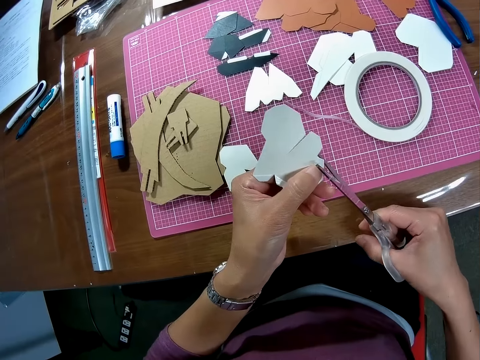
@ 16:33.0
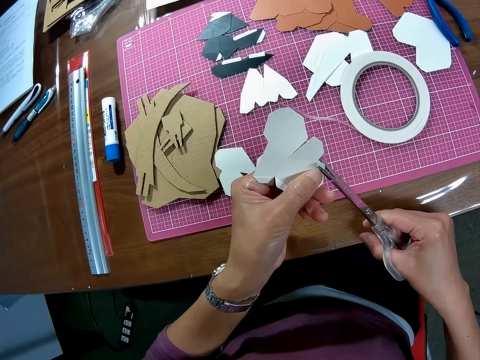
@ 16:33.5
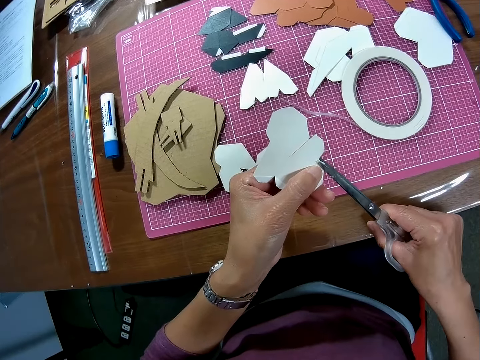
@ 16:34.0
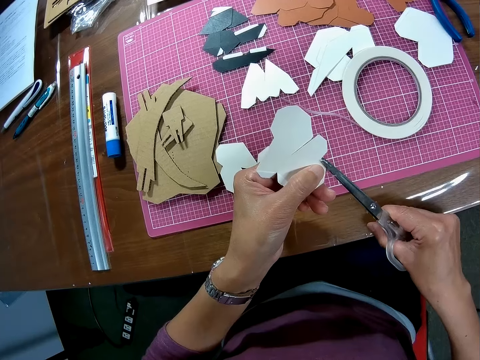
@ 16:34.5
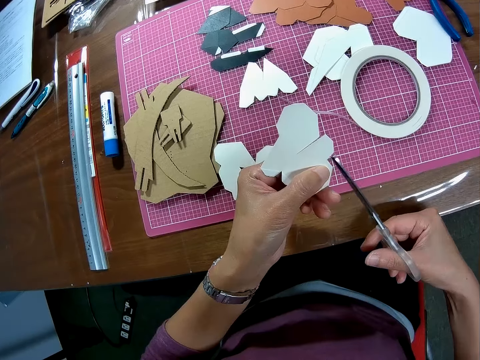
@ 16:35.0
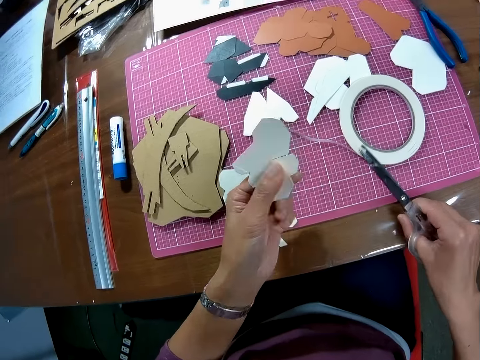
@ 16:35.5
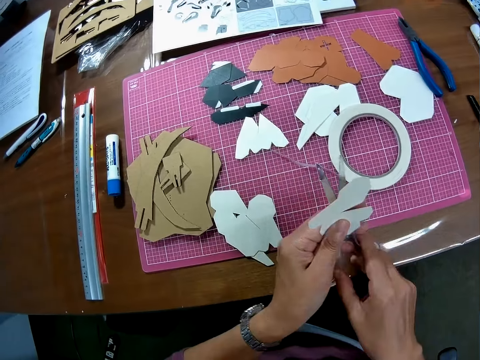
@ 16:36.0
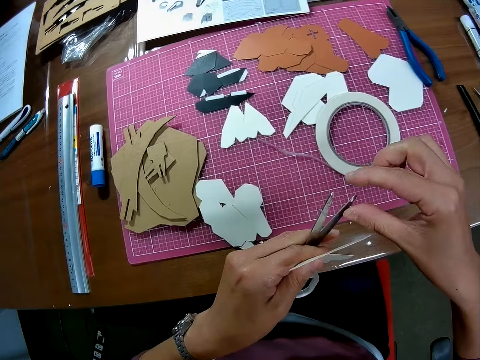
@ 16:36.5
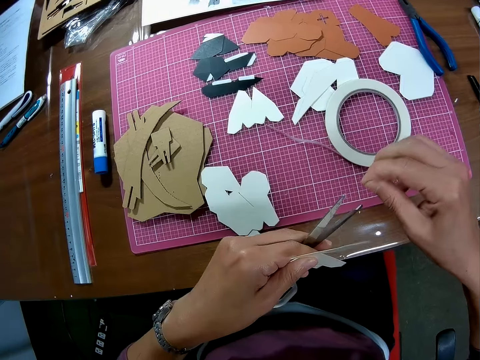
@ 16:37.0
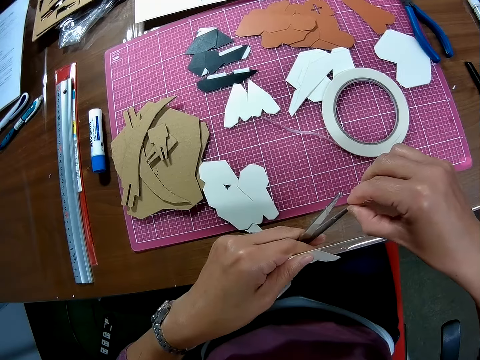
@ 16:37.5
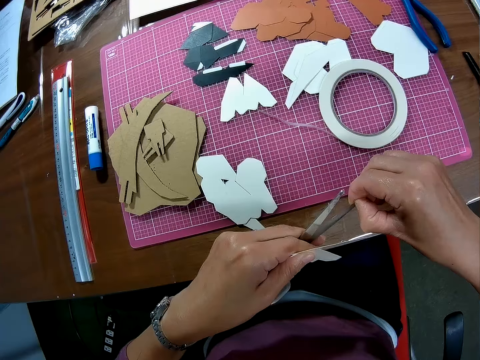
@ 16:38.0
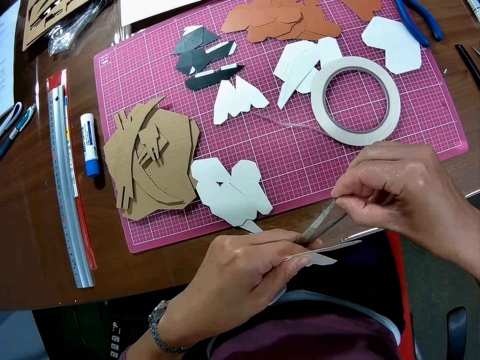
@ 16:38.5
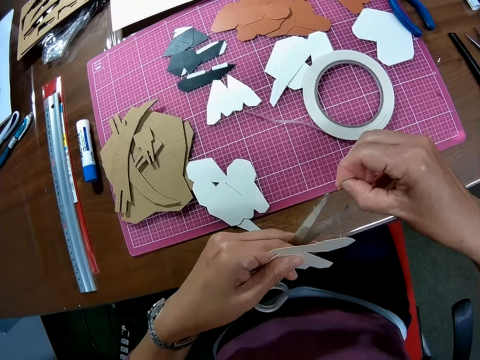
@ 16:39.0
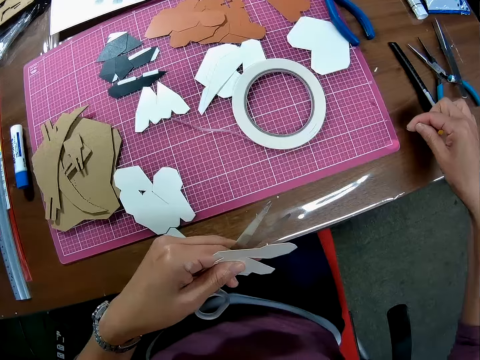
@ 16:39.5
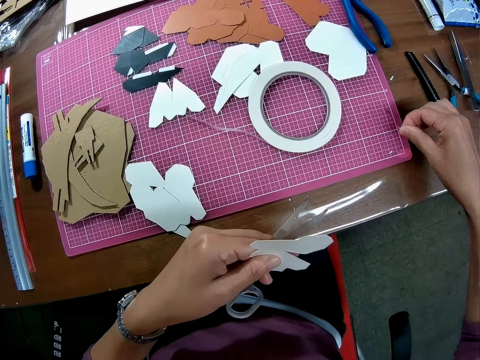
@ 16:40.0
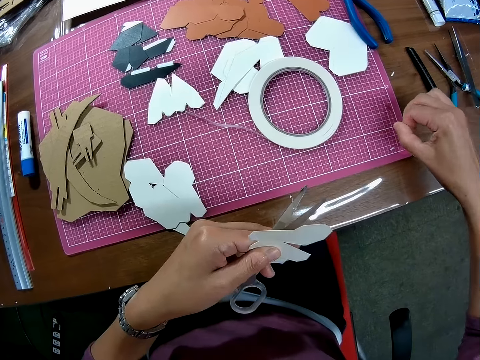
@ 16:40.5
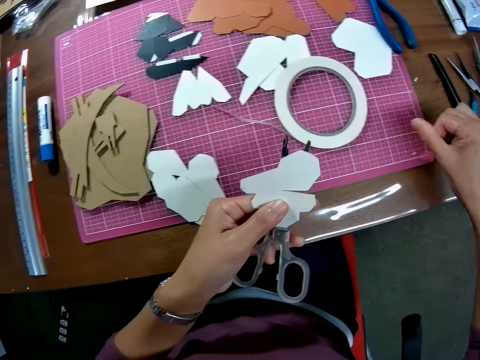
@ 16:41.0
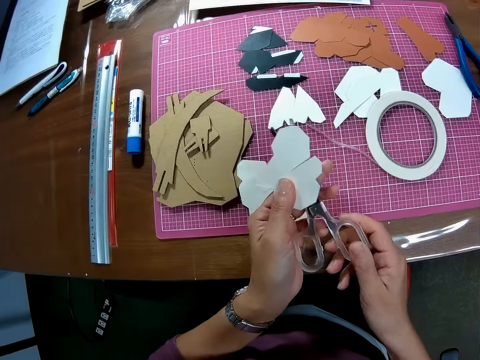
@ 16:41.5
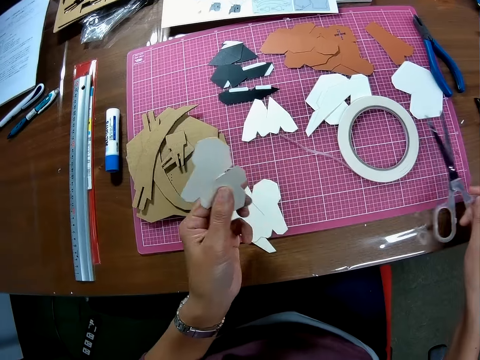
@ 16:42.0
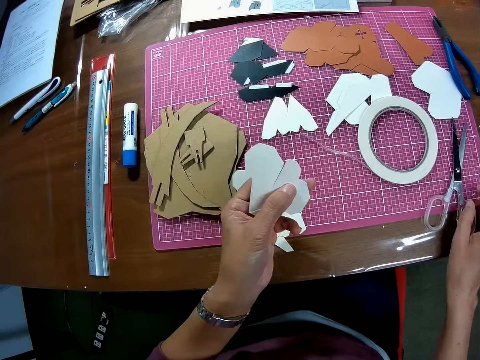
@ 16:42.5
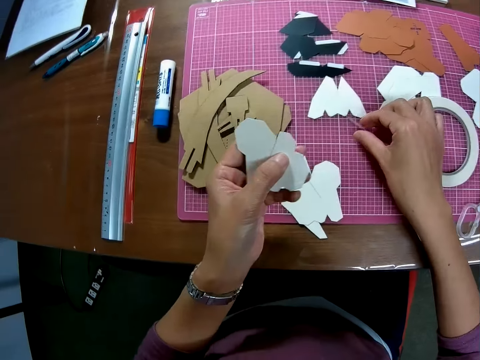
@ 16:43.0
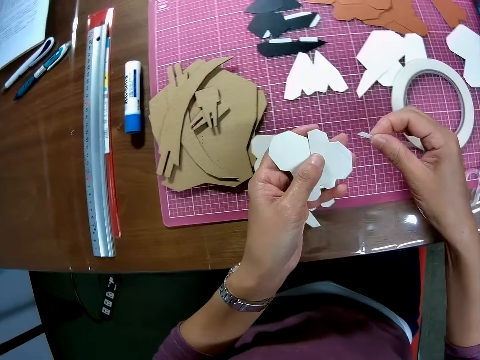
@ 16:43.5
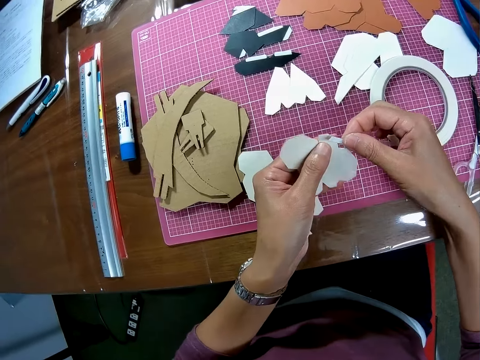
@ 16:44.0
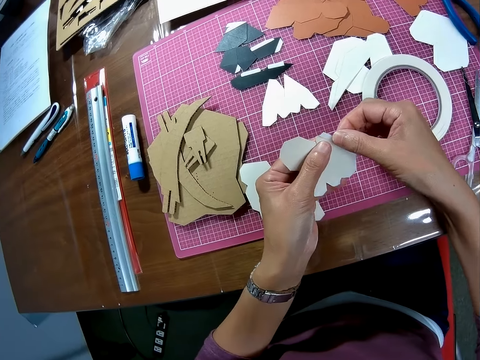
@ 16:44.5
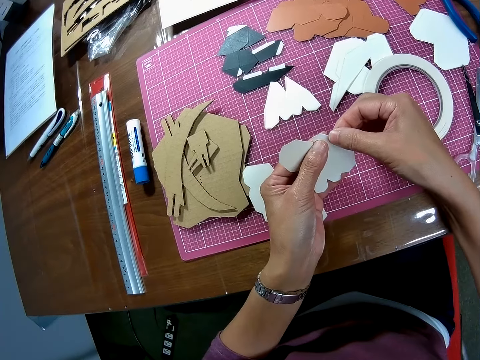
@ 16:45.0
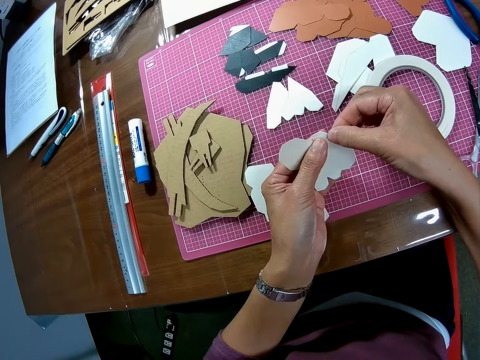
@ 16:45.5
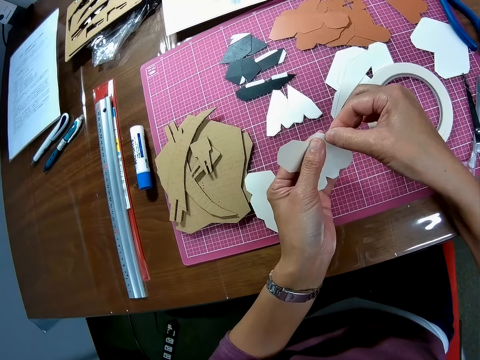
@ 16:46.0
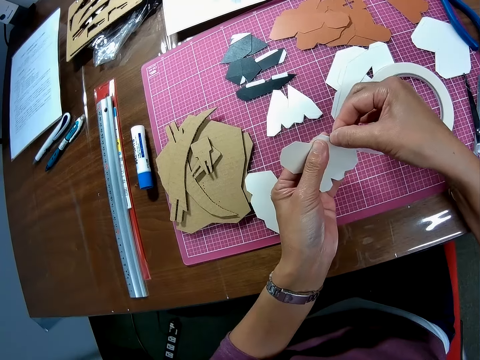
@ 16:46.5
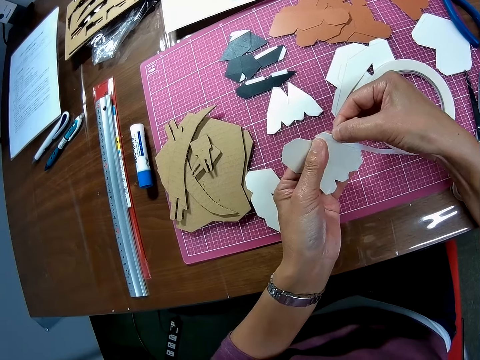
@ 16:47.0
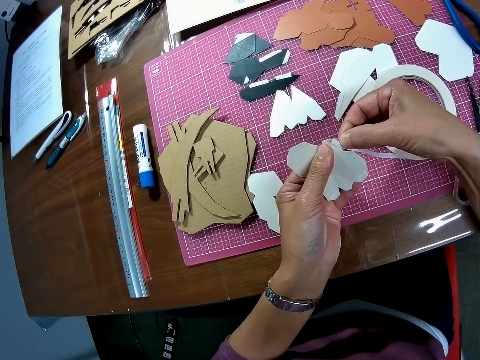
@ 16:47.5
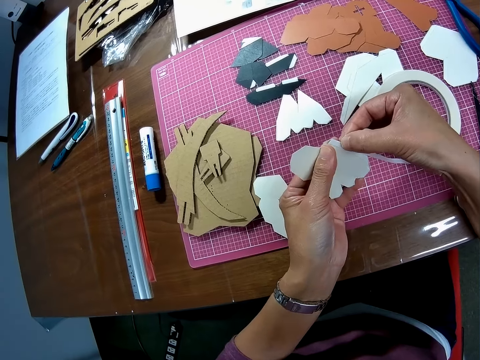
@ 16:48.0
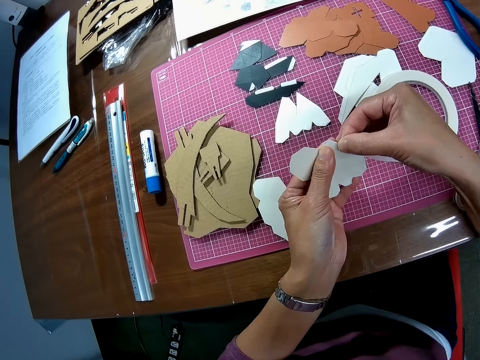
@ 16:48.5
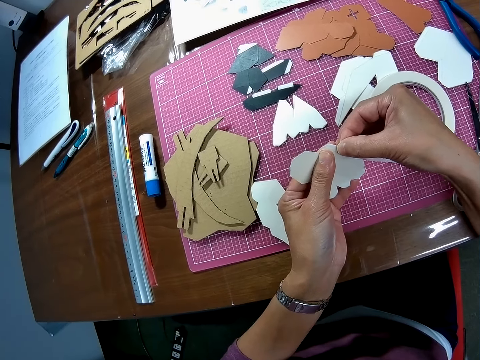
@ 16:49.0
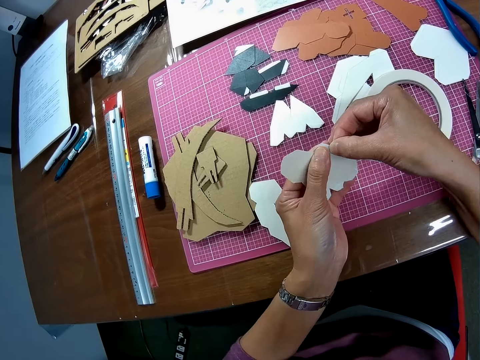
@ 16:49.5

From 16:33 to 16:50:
The camera wearer holds the manila paper with her left hand. They cut the masking tape with a pair of scissors. They trim the wooden mechanical model with the pair of scissors. They hold the manila paper with her left hand. They pass the pair of scissors to his left hand. They remove the piece of masking tape on the pair of scissors with his right hand. They put the piece of masking tape on the table. They pass the pair of scissors to his right hand. They drop the pair of scissors on the cutting mat. They pick up the unrolled masking tape on the table. They tape the wooden mechanical model. They put the masking tape on the piece of manila paper.

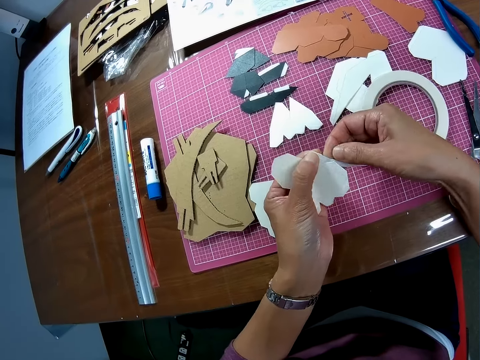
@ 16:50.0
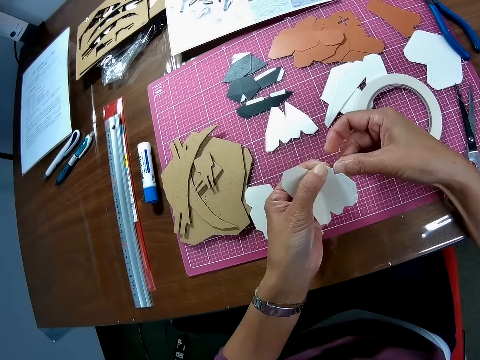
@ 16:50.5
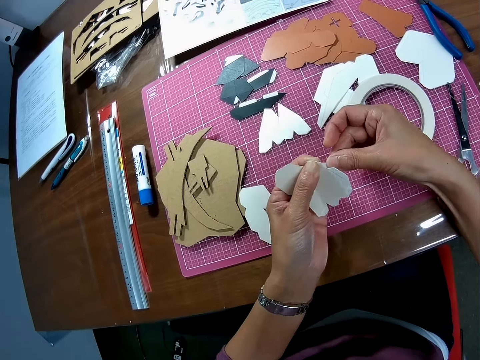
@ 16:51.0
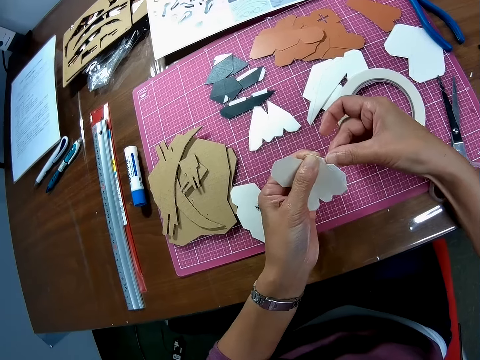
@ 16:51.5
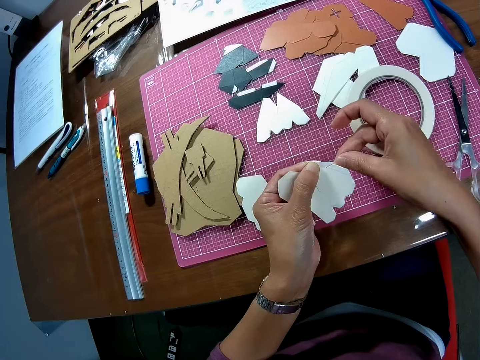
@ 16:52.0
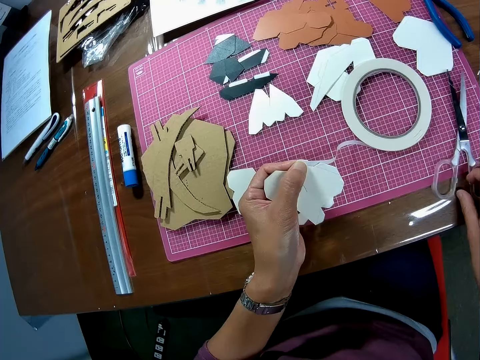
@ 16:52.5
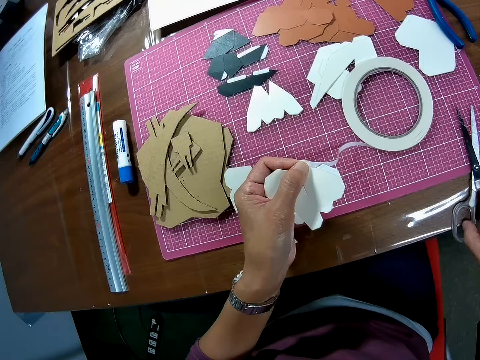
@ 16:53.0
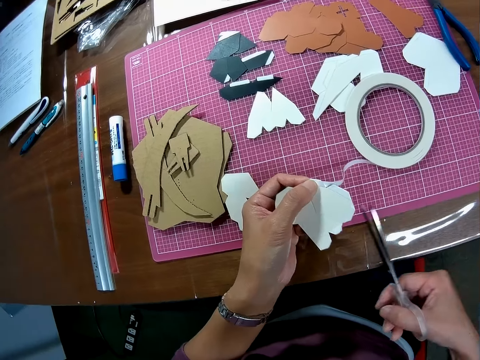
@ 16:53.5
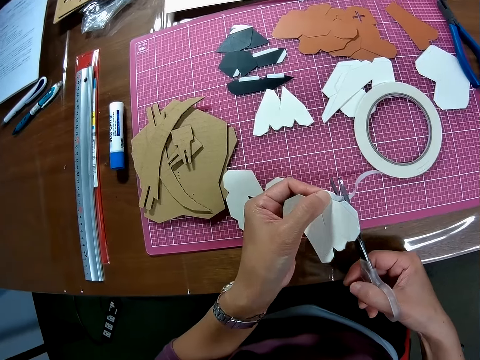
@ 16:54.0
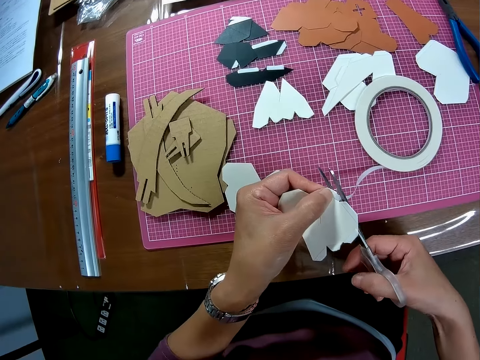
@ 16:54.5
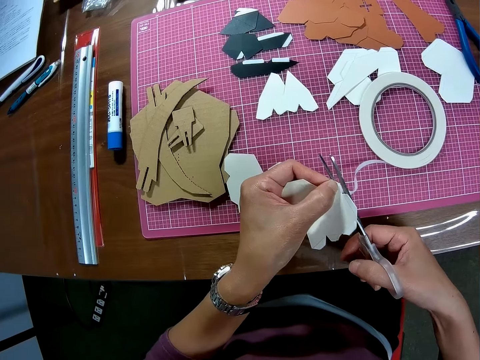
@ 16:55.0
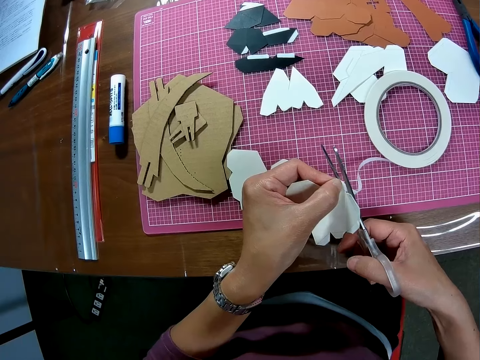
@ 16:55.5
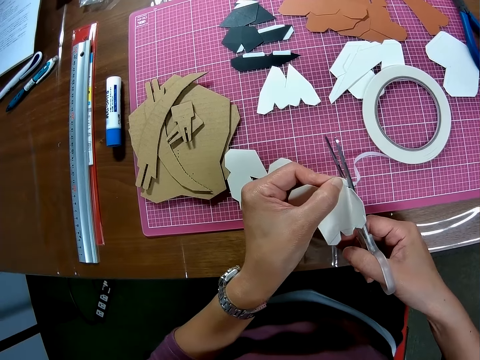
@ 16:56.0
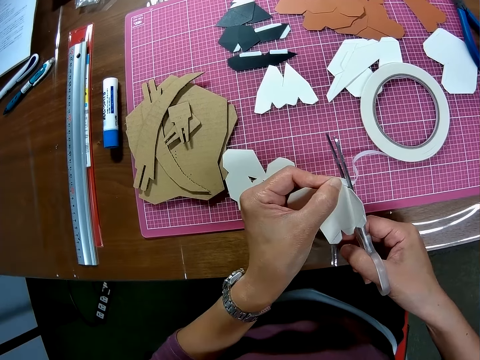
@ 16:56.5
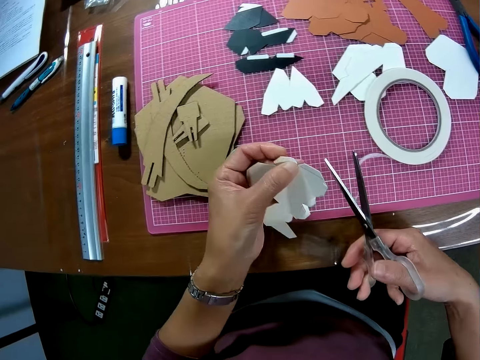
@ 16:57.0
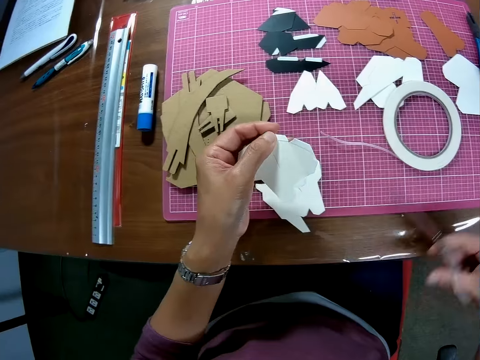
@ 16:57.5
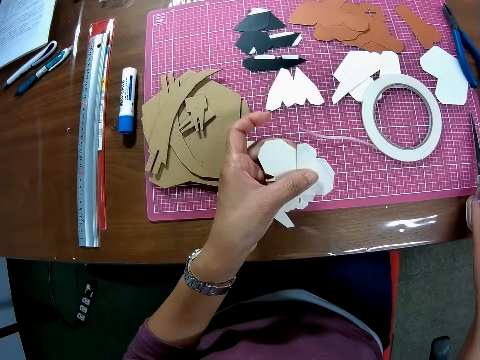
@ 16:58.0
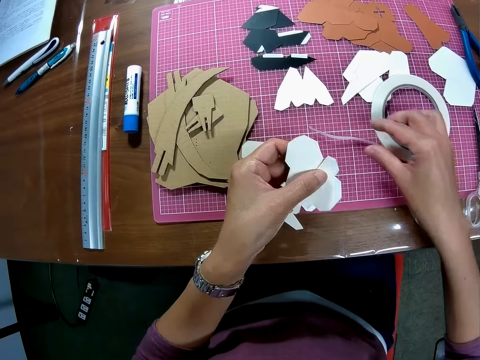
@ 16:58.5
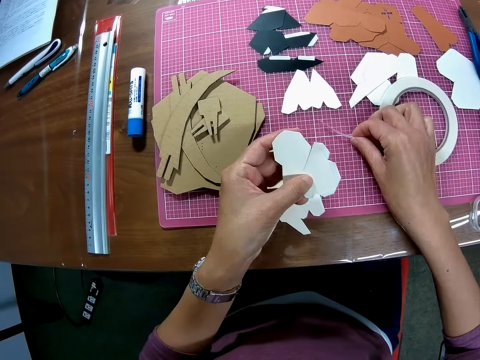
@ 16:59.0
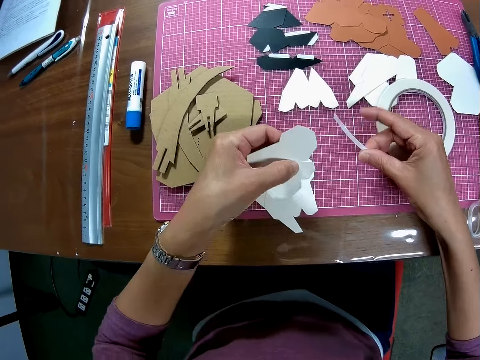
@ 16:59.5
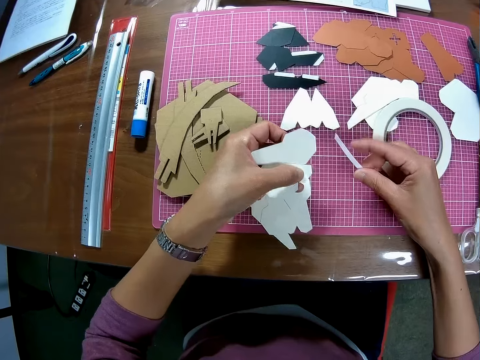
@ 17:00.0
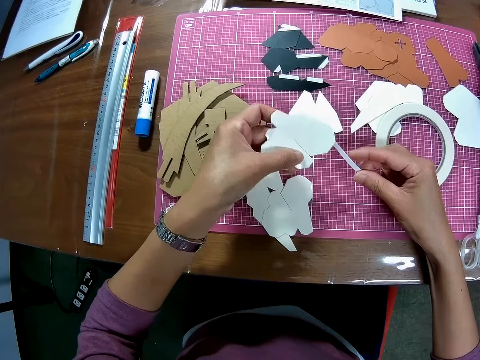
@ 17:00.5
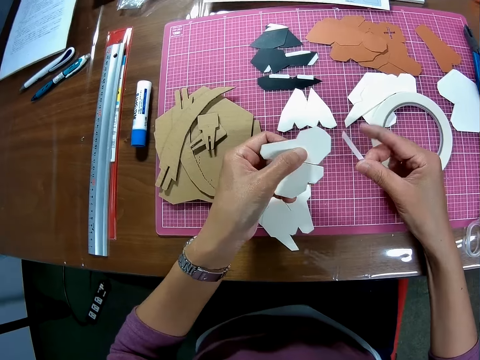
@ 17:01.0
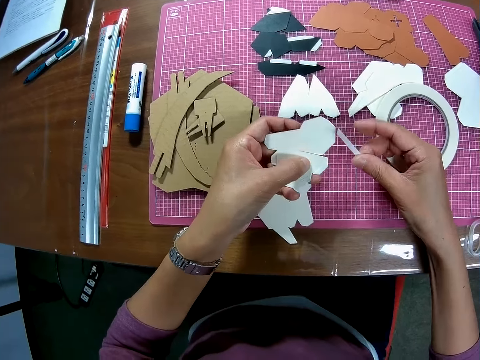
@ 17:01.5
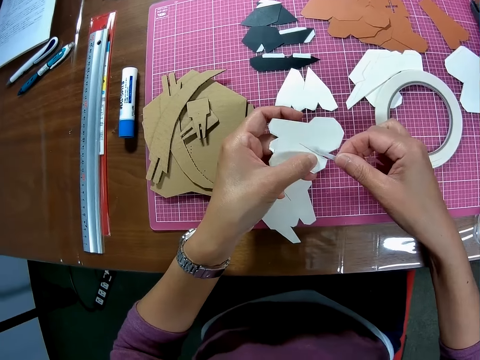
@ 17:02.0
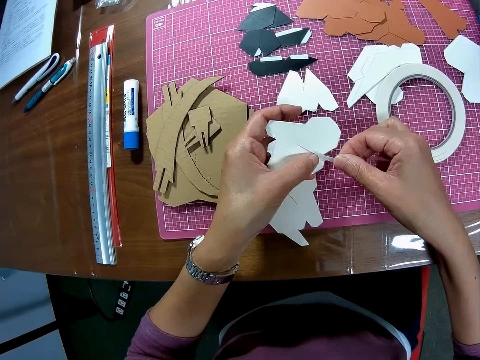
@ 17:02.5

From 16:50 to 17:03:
The camera wearer removes his right hand from the tape. They pick up the pair of scissors from the table. They cut the masking tape with the pair of scissors. They drop the pair of scissors on the cutting mat. They pick up the unrolled masking tape on the table. They hold a piece of manila paper with her hand.
